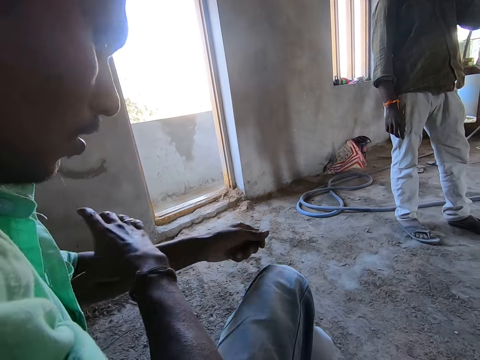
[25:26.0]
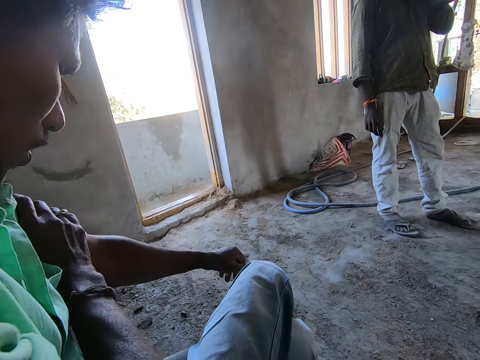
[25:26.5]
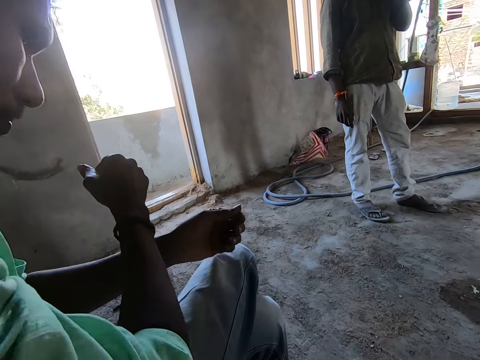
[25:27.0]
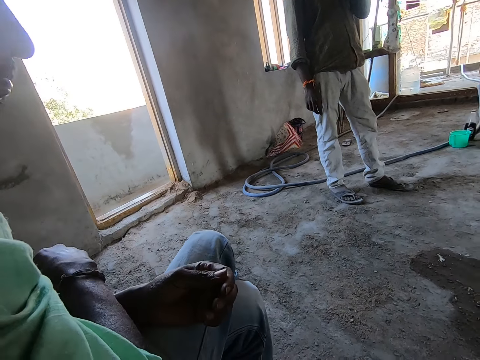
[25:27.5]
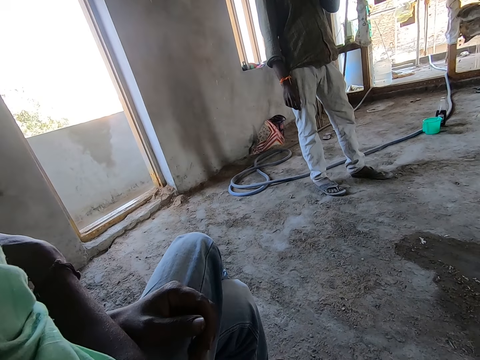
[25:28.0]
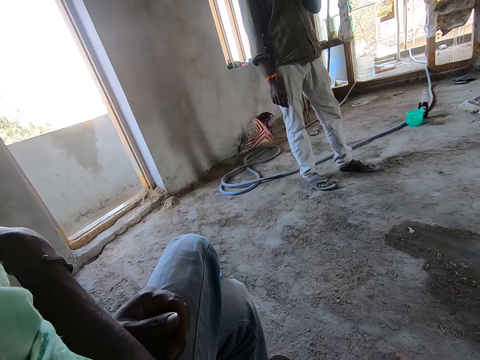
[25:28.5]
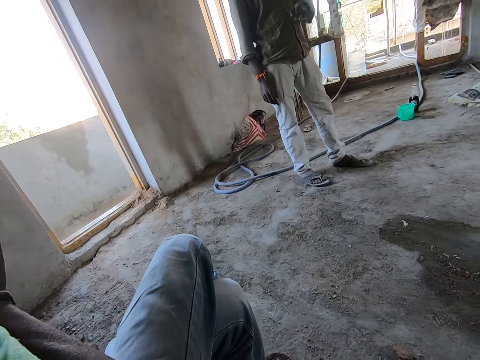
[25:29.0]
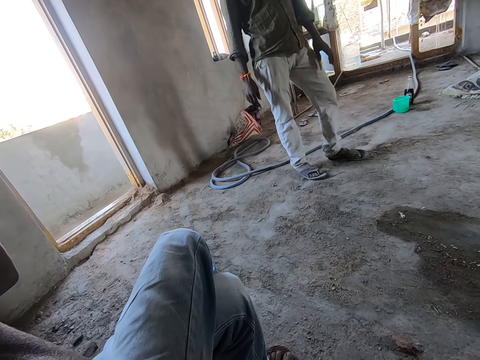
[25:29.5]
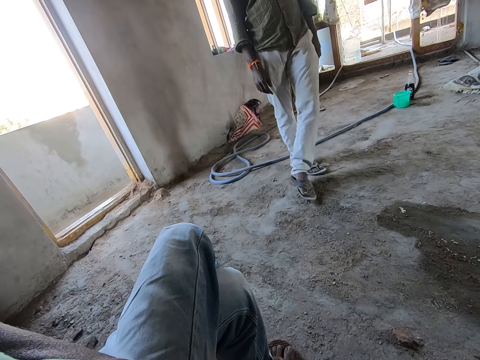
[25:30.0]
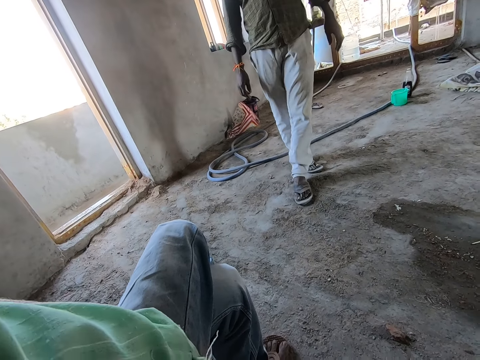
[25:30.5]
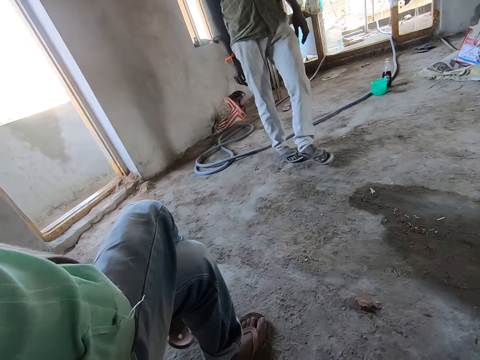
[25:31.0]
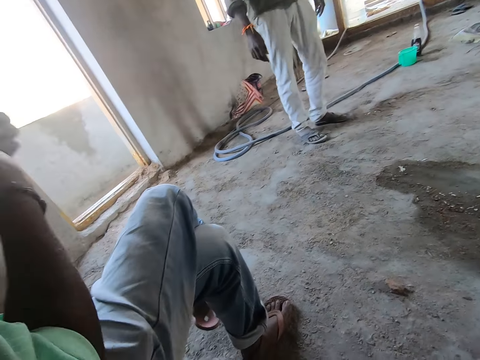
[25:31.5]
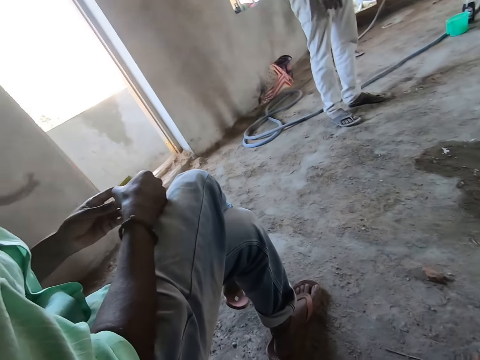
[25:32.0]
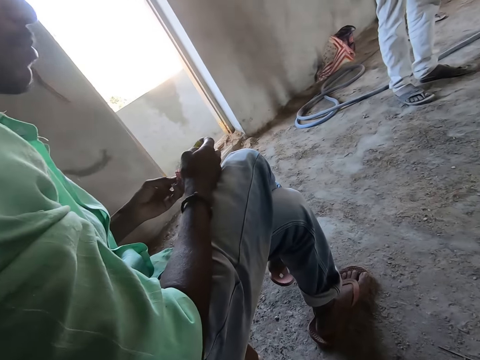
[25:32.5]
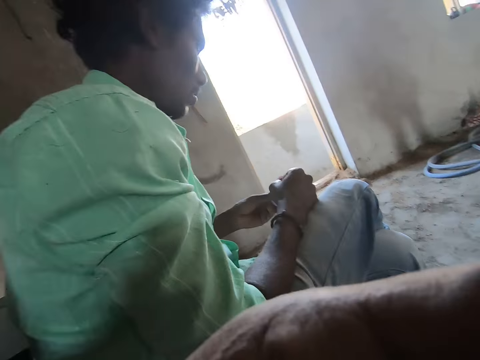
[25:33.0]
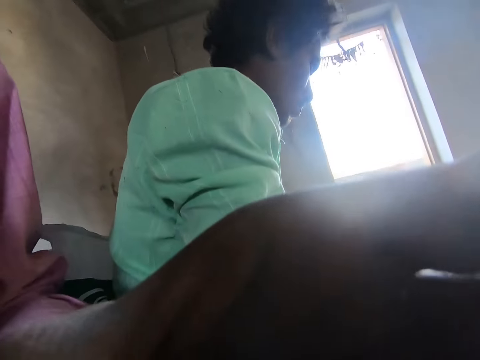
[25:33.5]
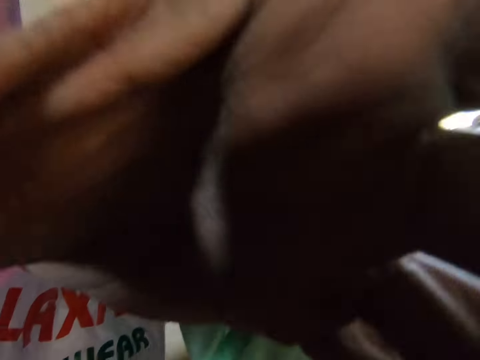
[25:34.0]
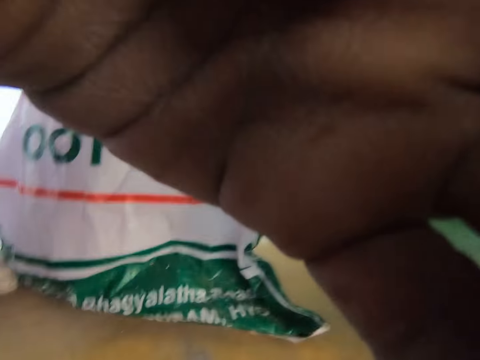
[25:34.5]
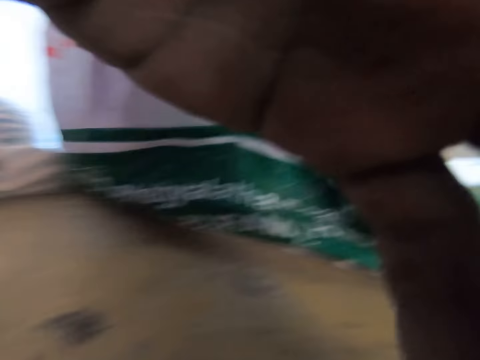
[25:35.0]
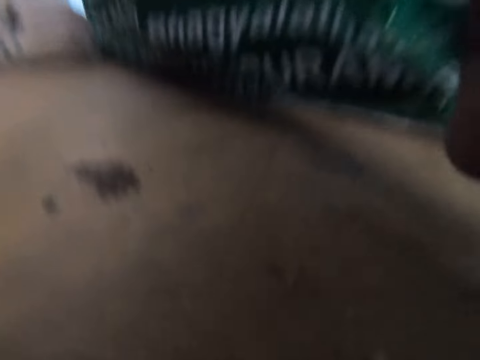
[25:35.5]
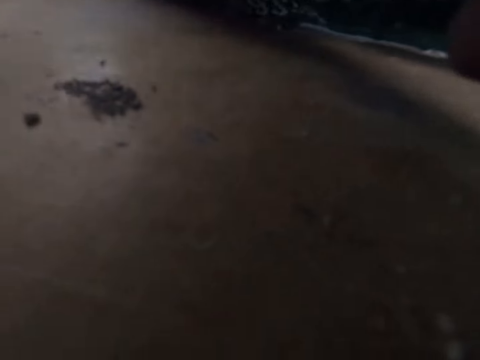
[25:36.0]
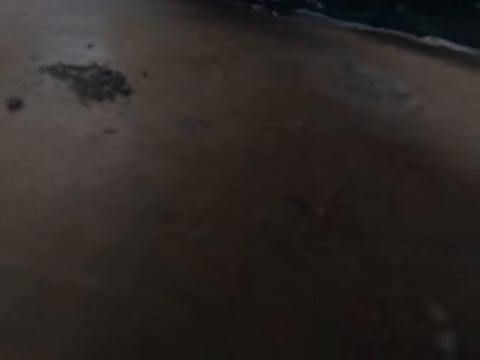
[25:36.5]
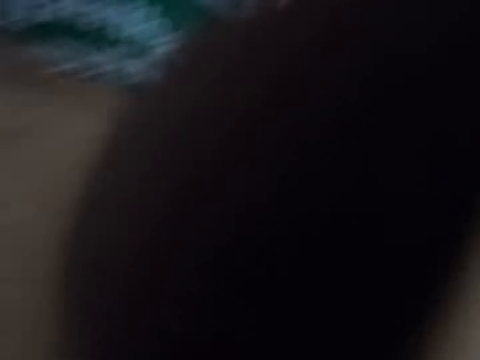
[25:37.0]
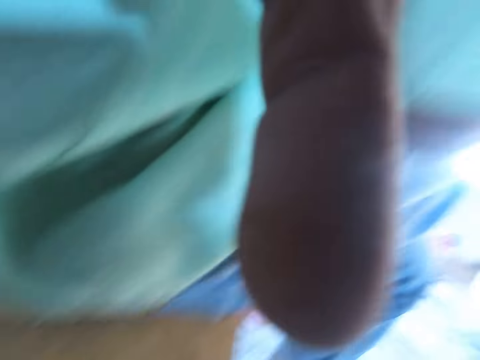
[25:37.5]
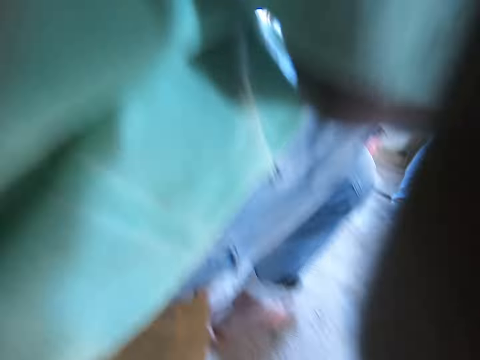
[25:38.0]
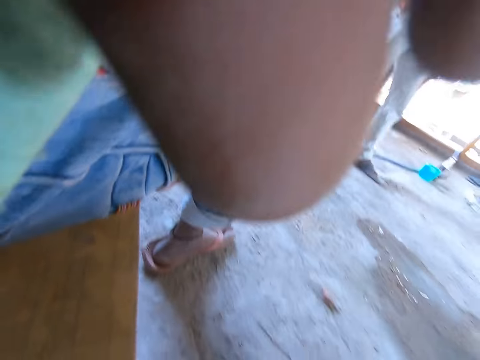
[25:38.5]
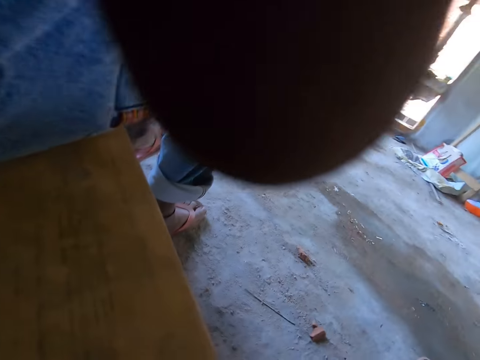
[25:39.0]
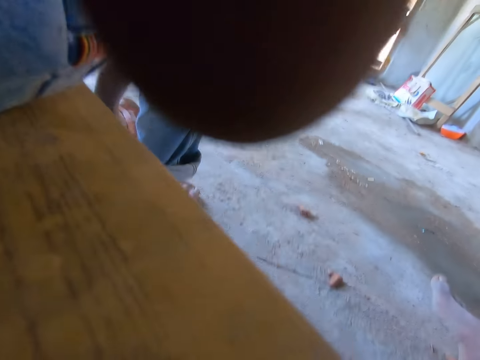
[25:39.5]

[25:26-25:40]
The camera wearer looks forward. A person picks up the matchbox. The camera wearer looks left. They adjust the camera. Another person adjusts the camera.

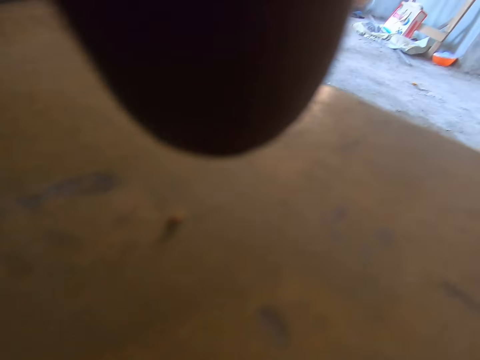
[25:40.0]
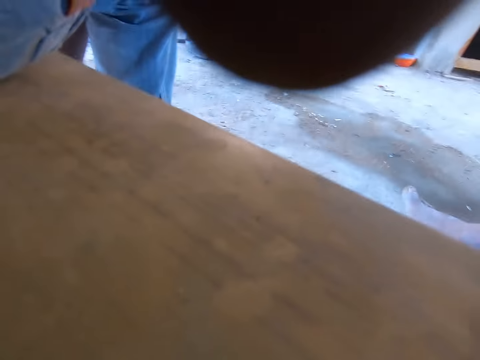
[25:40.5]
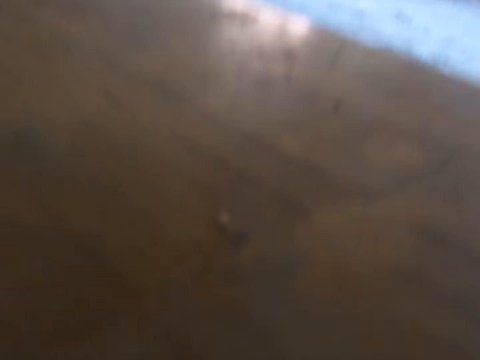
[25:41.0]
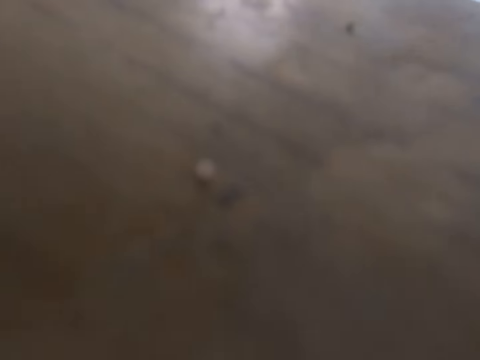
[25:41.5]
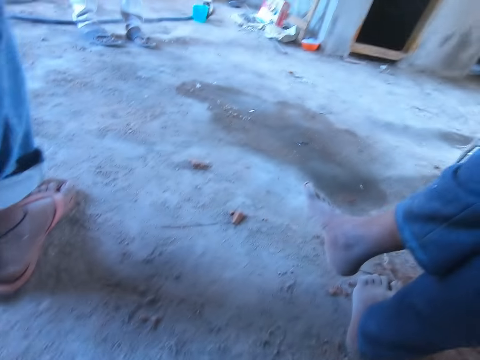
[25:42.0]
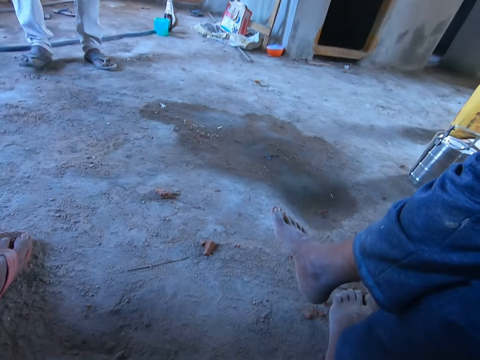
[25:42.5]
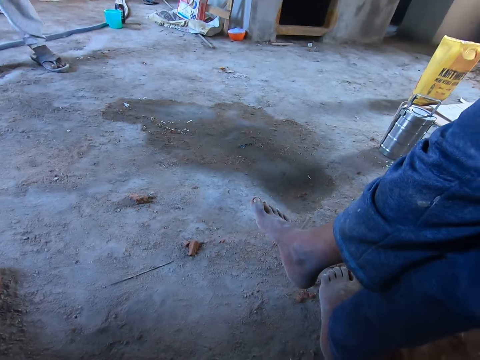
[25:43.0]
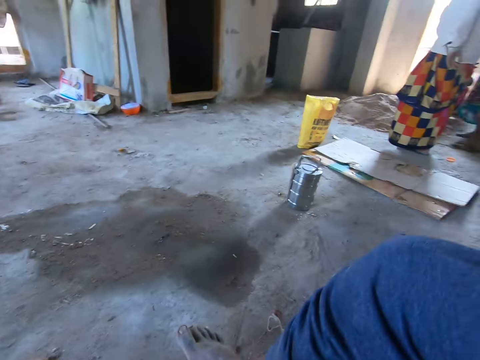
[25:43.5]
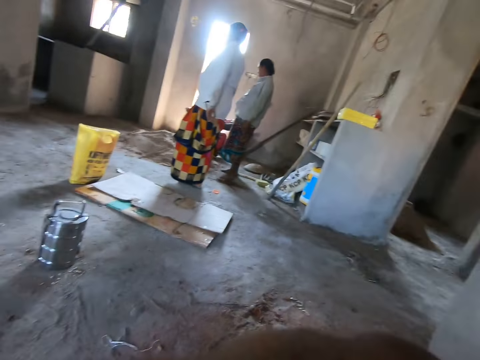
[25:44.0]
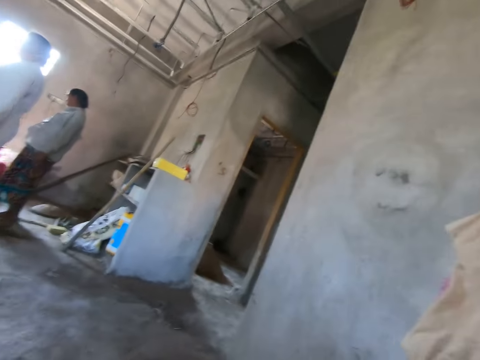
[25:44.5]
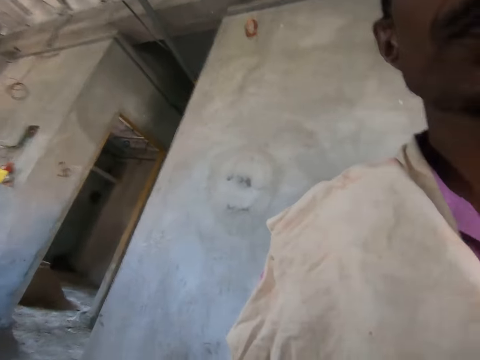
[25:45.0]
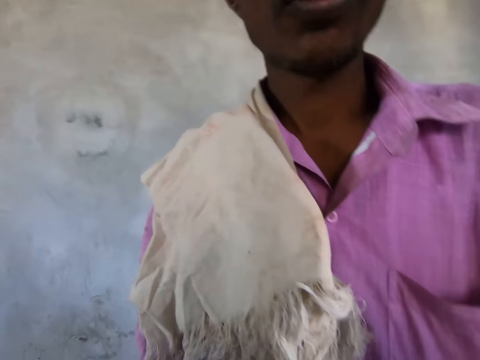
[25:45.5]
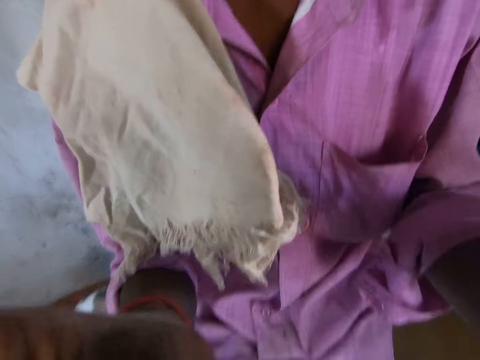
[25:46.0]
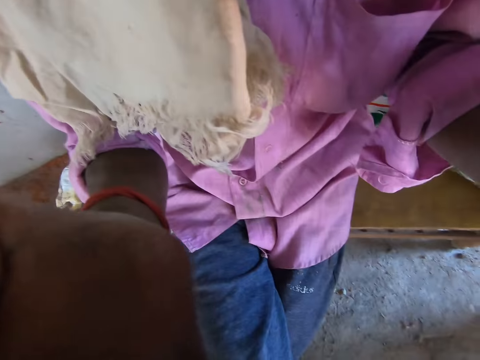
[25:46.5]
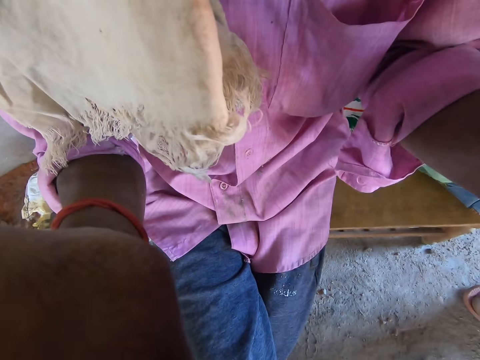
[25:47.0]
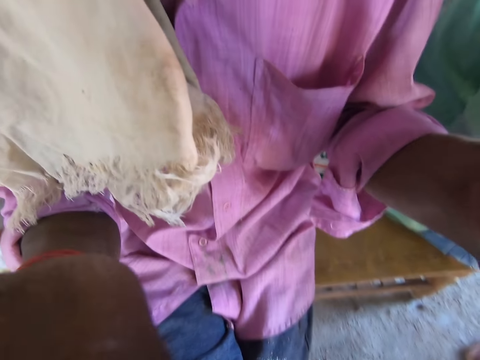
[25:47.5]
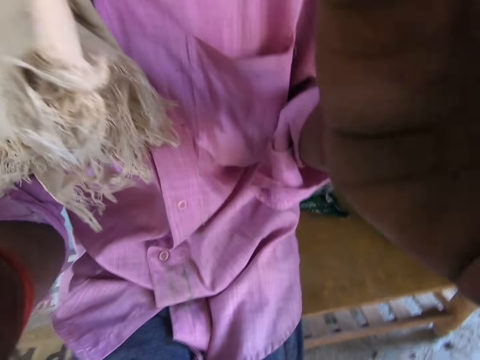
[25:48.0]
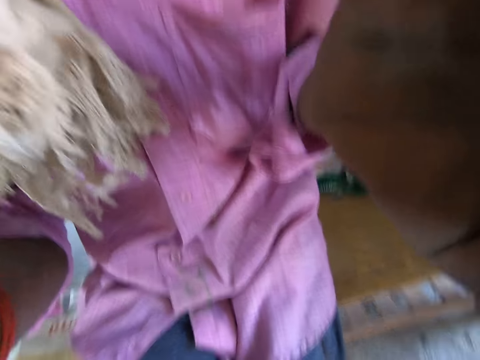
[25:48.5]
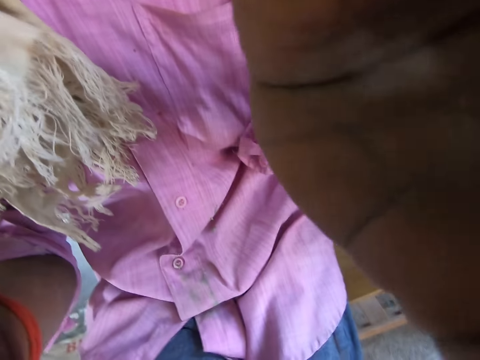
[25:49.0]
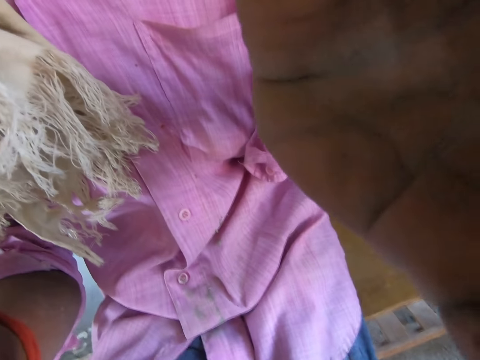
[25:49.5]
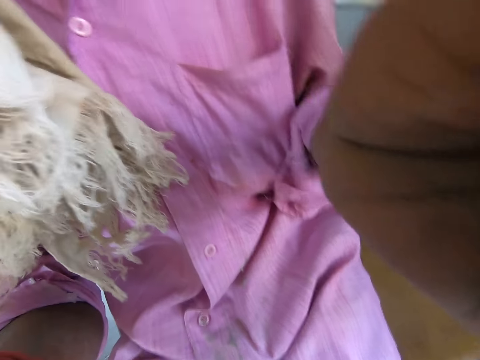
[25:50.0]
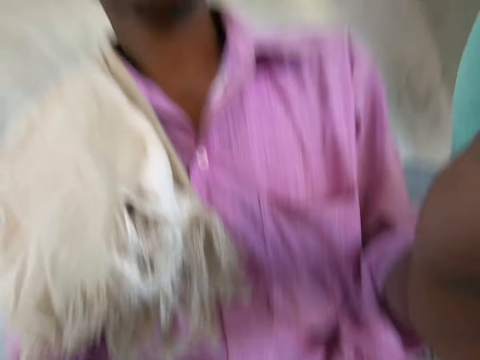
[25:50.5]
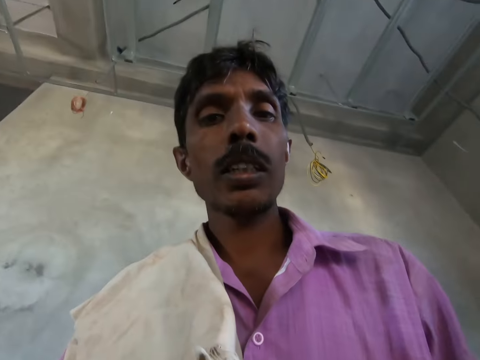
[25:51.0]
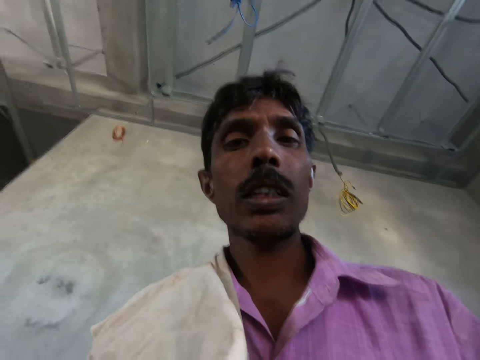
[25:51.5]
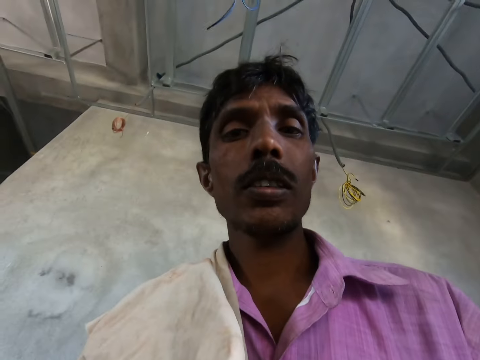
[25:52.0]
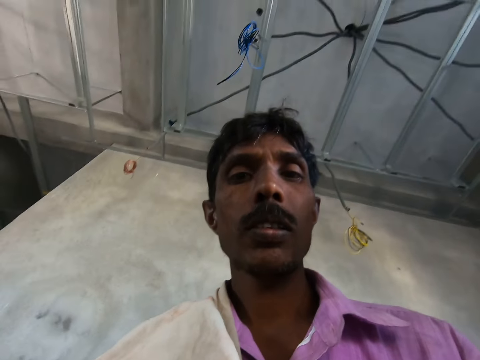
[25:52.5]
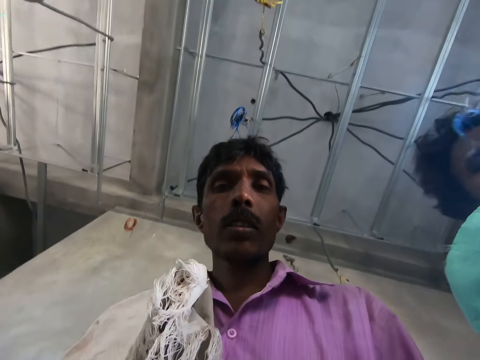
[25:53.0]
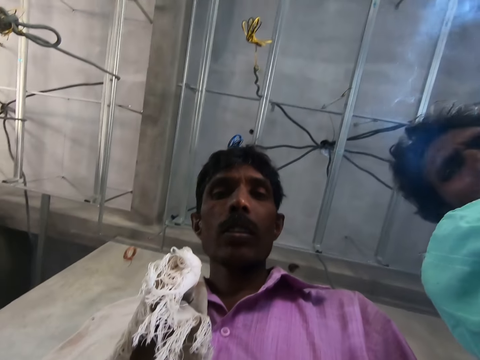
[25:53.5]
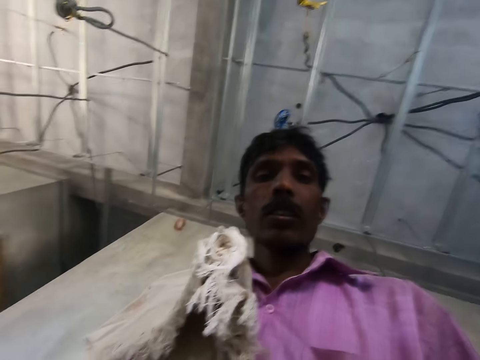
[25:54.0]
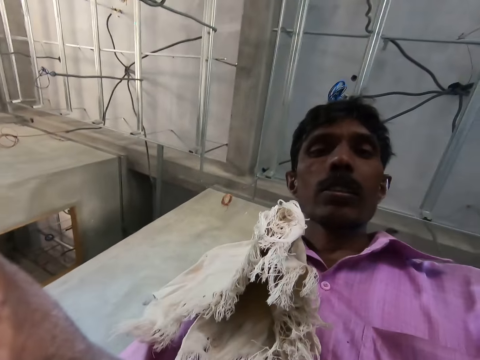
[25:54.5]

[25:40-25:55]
The camera wearer looks around. They look down. They turn the camera. They adjust the camera. A person adjusts the camera. The camera wearer converses. They look at the camera. The person interacts with the camera wearer. The person converses with the camera wearer.
